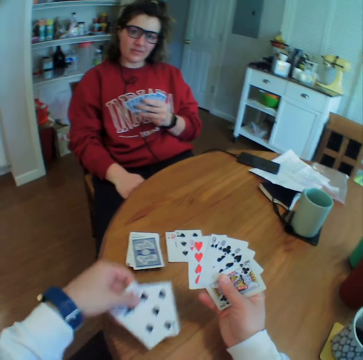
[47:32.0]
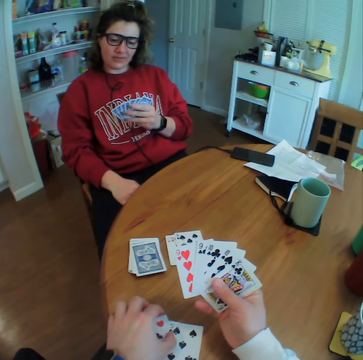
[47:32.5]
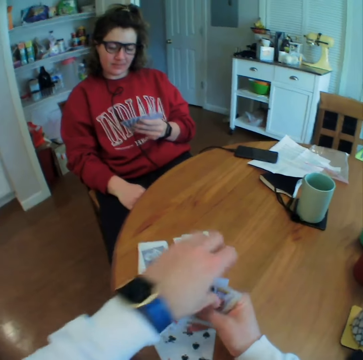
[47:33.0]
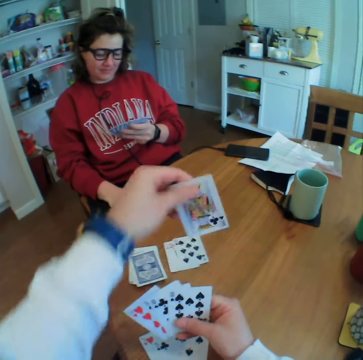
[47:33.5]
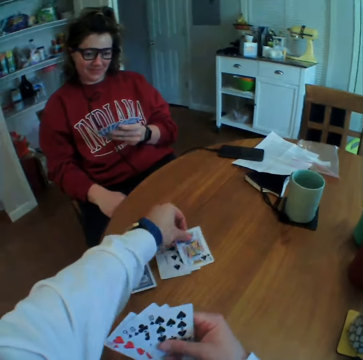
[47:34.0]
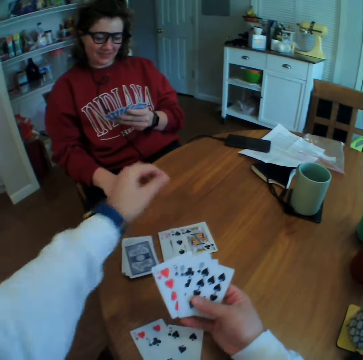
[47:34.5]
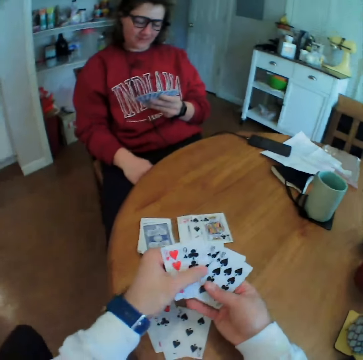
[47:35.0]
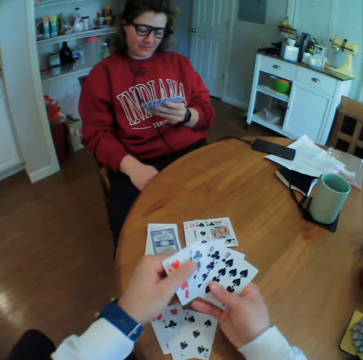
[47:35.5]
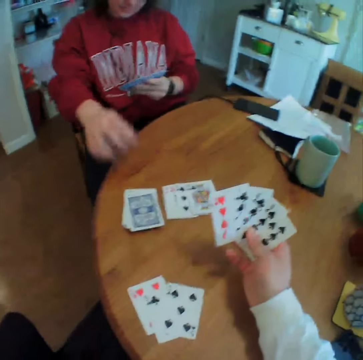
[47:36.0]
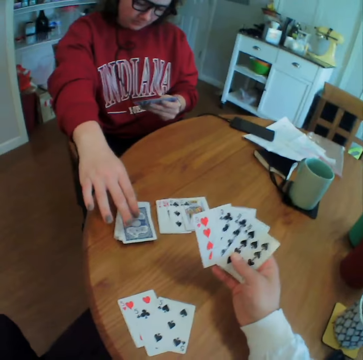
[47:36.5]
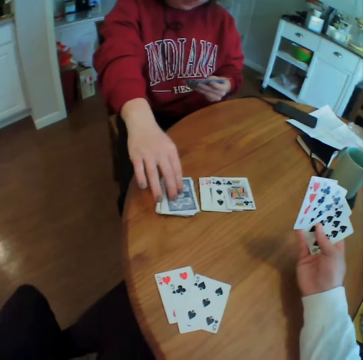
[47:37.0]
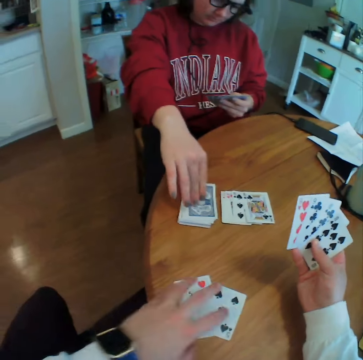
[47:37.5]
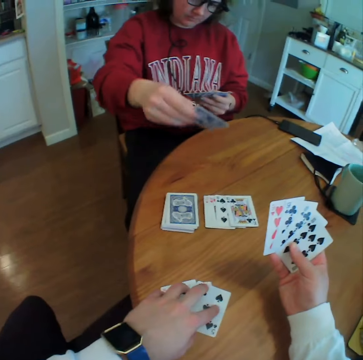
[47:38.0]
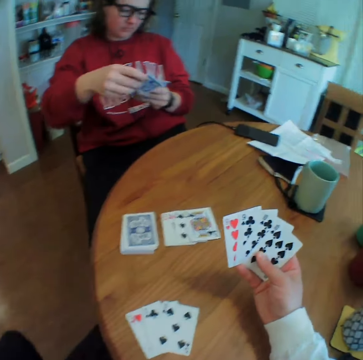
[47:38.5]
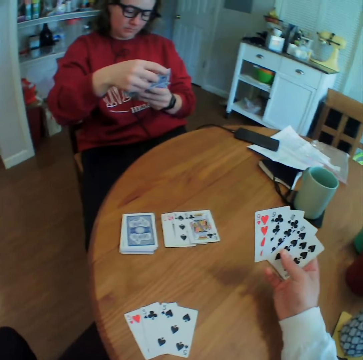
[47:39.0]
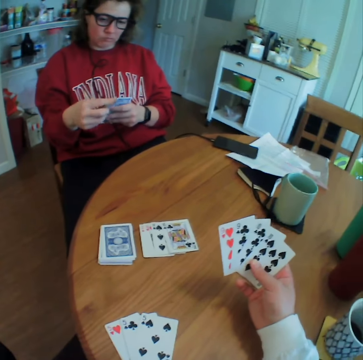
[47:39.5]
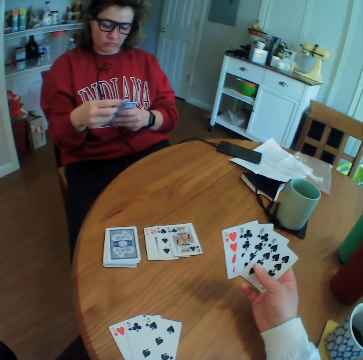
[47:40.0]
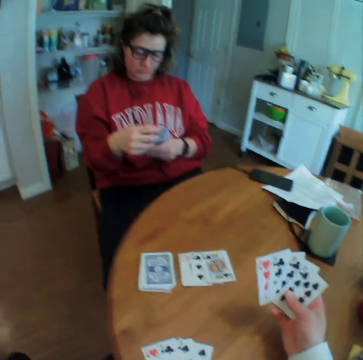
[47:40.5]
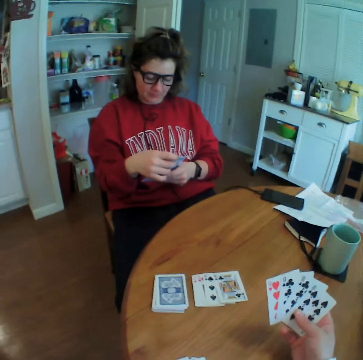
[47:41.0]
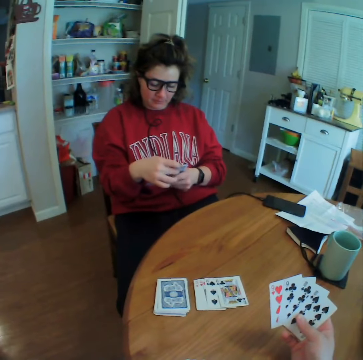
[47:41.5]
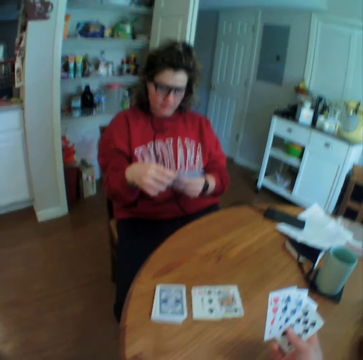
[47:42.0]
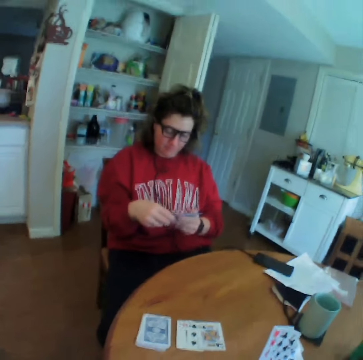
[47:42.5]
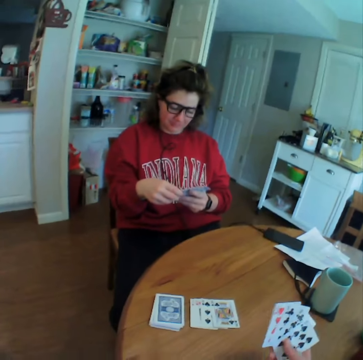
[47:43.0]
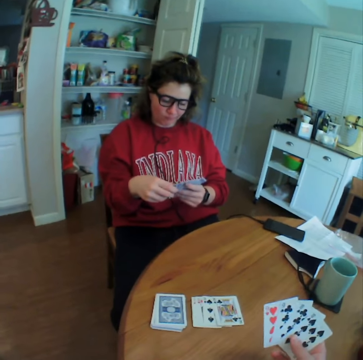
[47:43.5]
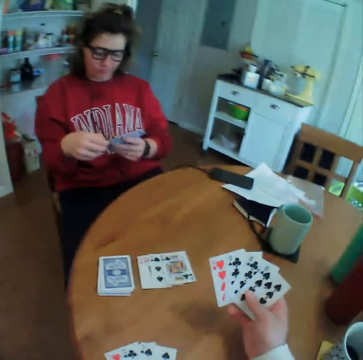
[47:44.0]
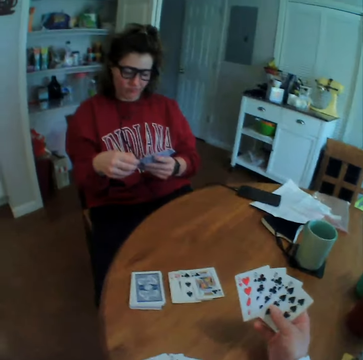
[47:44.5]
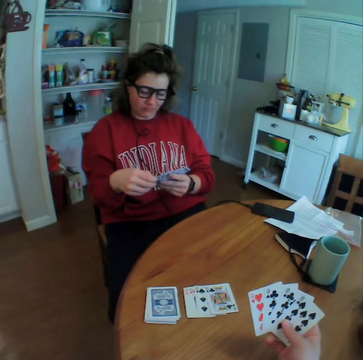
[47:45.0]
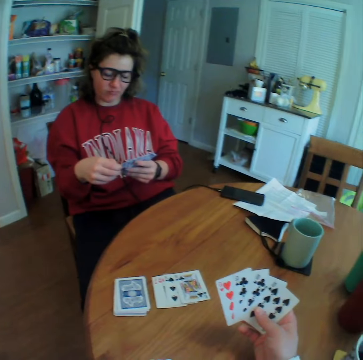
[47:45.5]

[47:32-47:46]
The camera wearer puts two cards down. They drop a card. A person picks up a card. The camera wearer looks at the person.

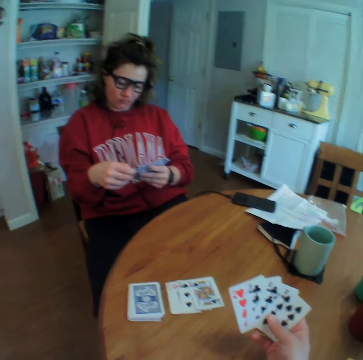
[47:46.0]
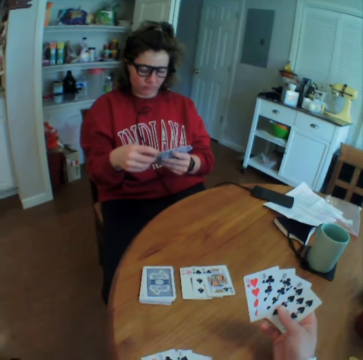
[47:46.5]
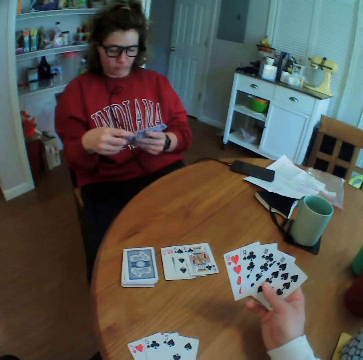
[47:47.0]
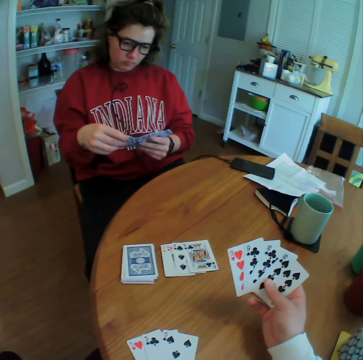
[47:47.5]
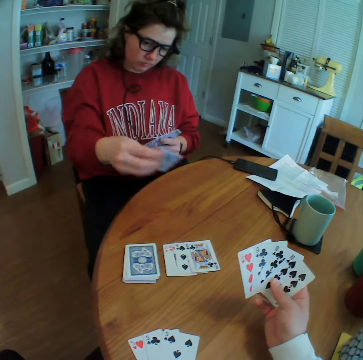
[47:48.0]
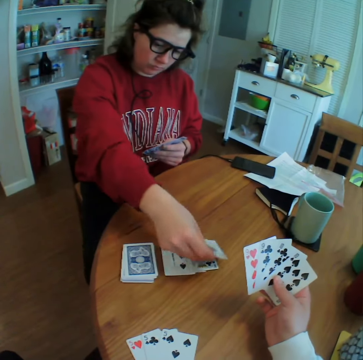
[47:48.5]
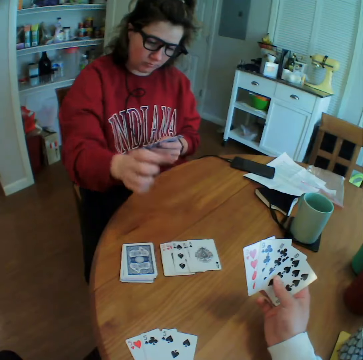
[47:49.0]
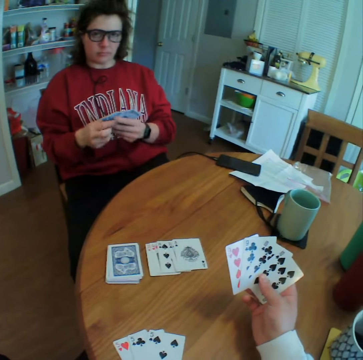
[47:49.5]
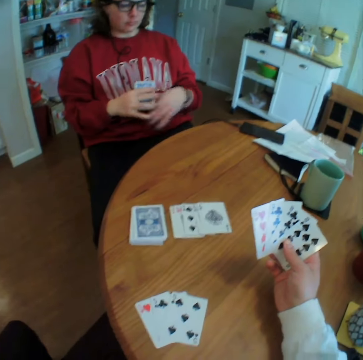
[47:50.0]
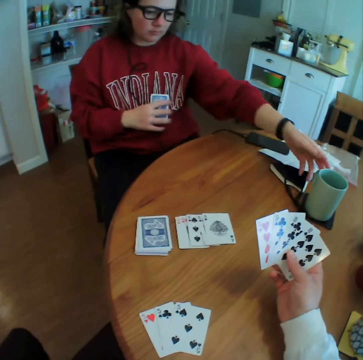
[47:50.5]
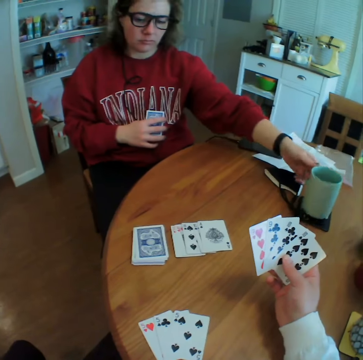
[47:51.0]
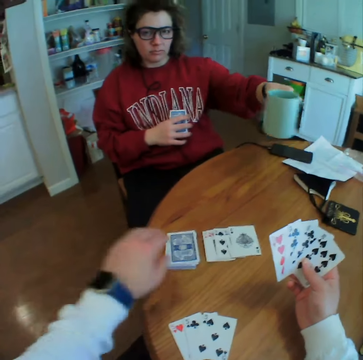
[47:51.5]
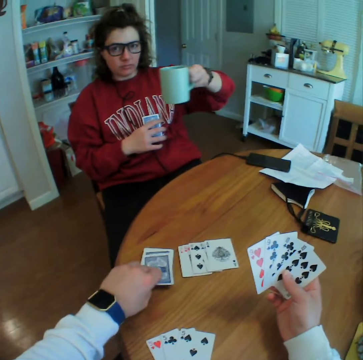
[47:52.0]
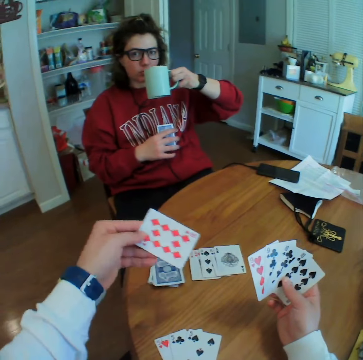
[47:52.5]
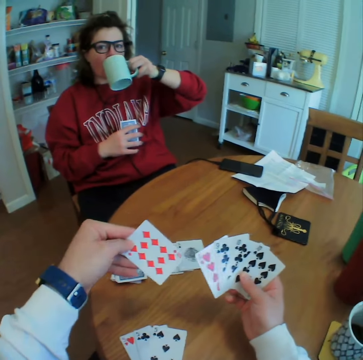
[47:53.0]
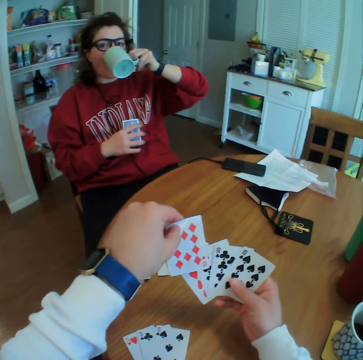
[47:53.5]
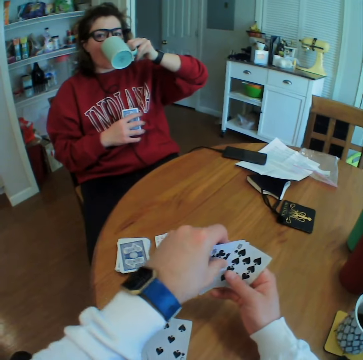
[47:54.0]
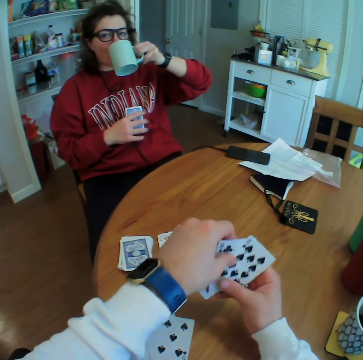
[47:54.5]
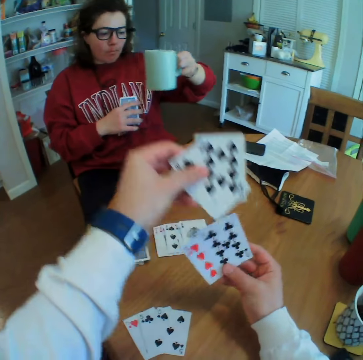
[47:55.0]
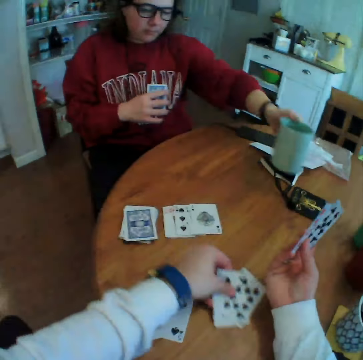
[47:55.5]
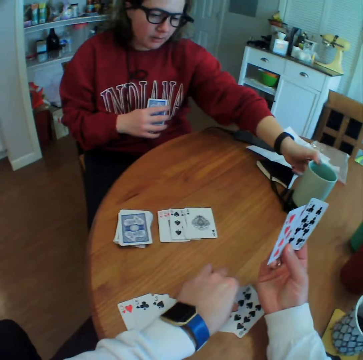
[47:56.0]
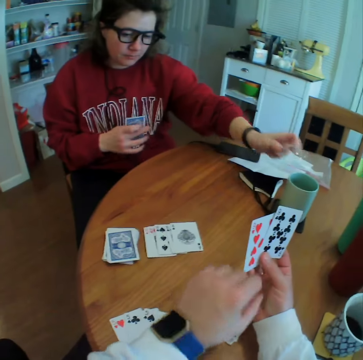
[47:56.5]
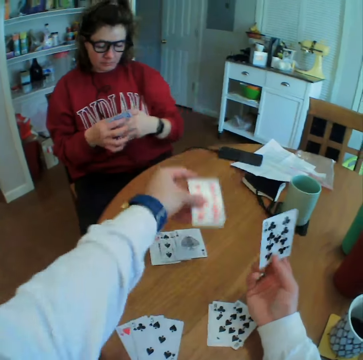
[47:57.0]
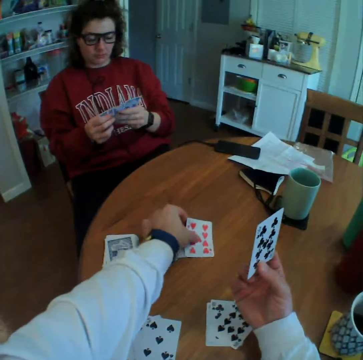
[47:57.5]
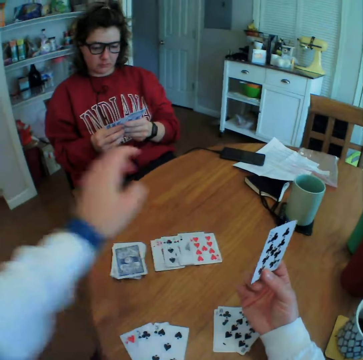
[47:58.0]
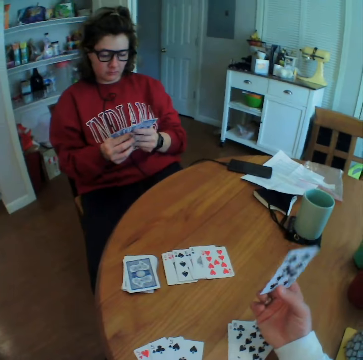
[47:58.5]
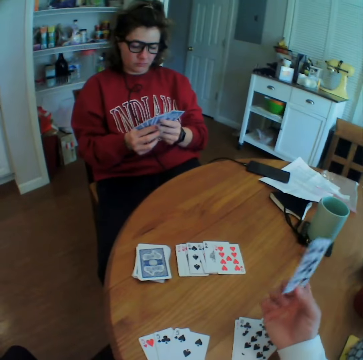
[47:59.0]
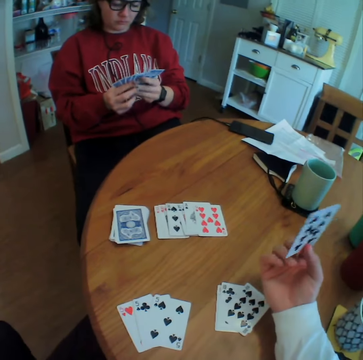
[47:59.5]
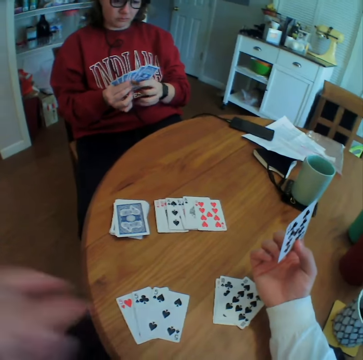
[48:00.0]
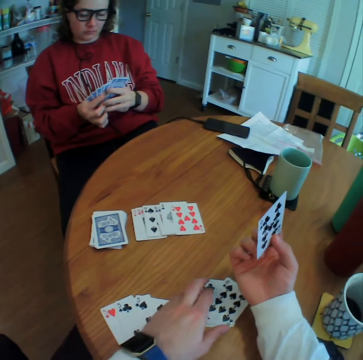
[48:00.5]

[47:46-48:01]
A person puts the cards down. The person picks up a mug of coffee. The camera wearer picks up a card. The person sips the coffee. The camera wearer puts two cards down. The person puts the mug down. The camera wearer puts the card down. They look around.

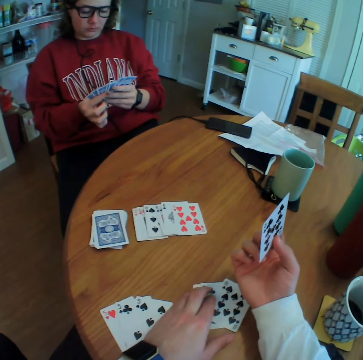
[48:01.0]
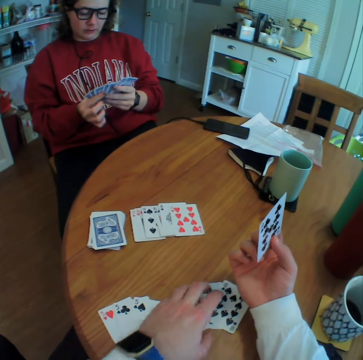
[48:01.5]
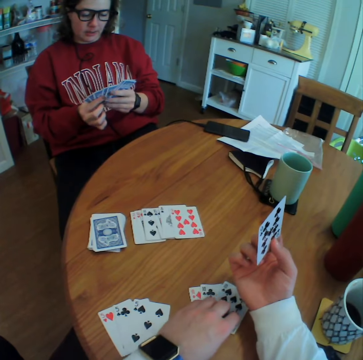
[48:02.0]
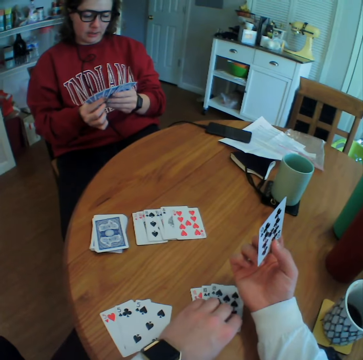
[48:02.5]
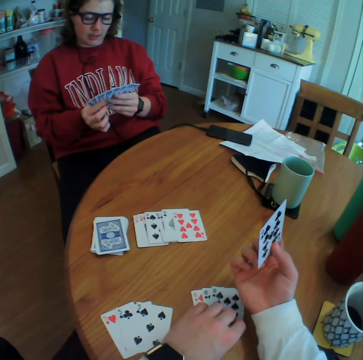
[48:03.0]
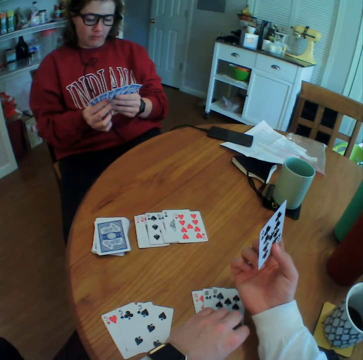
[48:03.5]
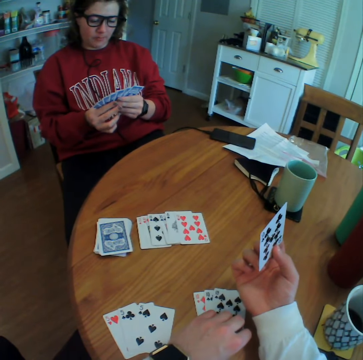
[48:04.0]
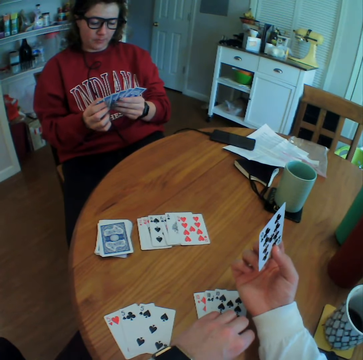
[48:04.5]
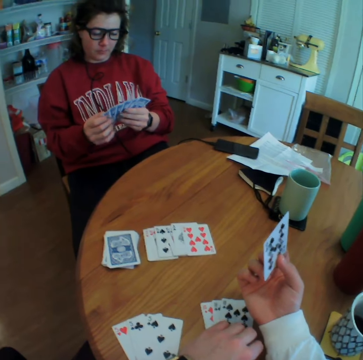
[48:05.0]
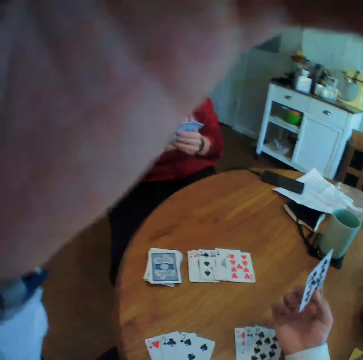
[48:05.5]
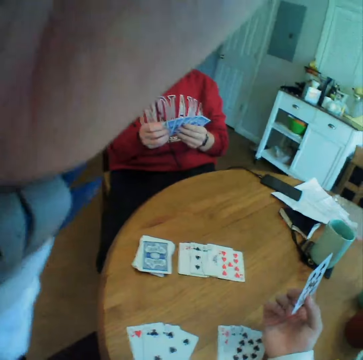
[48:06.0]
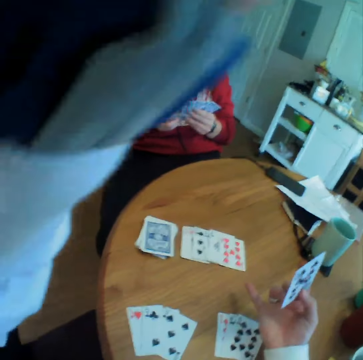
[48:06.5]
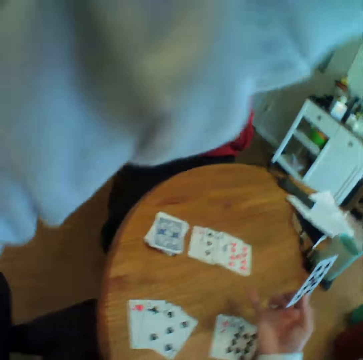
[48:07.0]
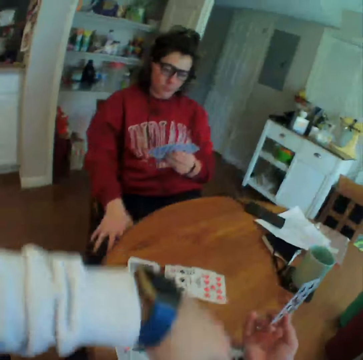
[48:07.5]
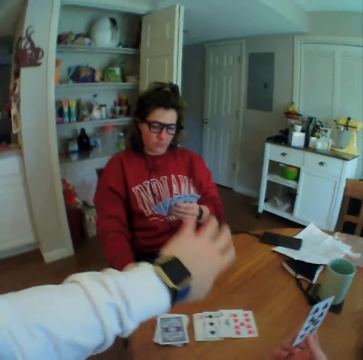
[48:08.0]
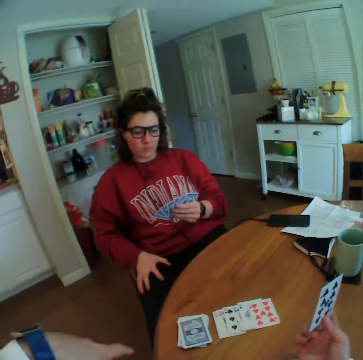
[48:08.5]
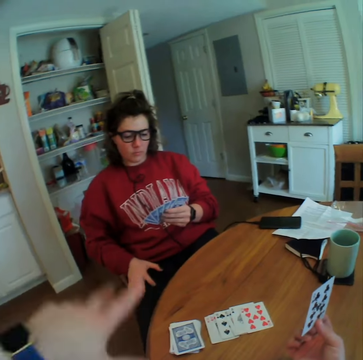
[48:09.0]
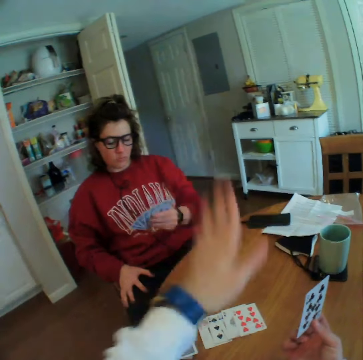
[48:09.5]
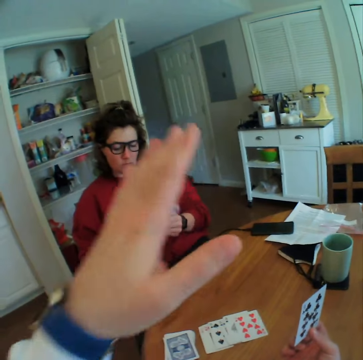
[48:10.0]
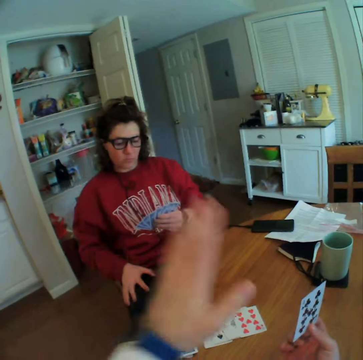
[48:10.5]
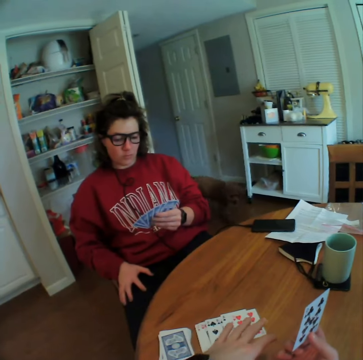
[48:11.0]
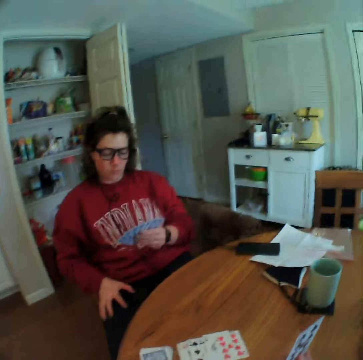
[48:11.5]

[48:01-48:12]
The camera wearer talks to a person. They adjust the camera. They talk to the person.
